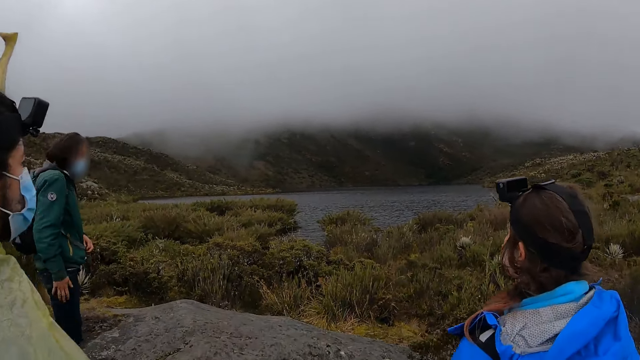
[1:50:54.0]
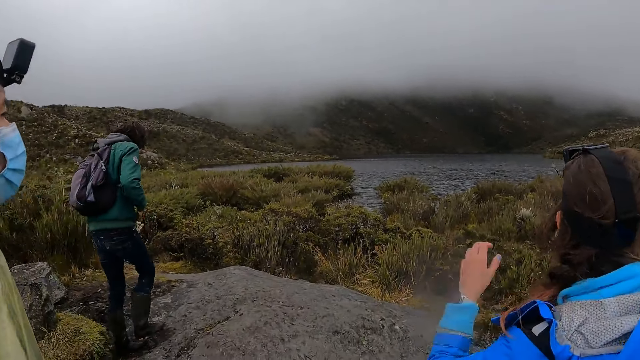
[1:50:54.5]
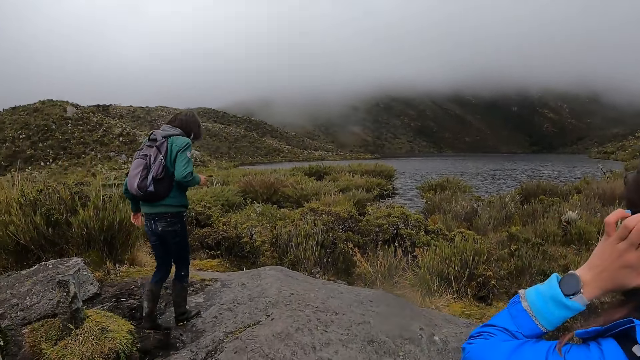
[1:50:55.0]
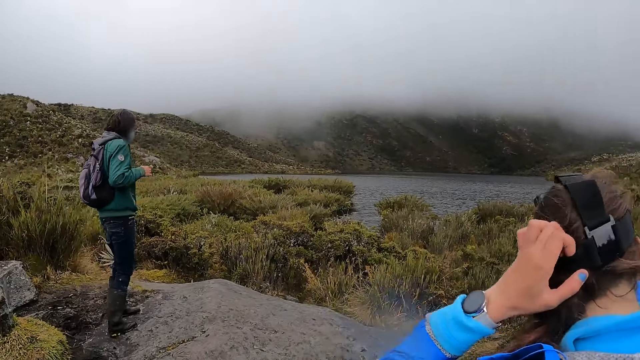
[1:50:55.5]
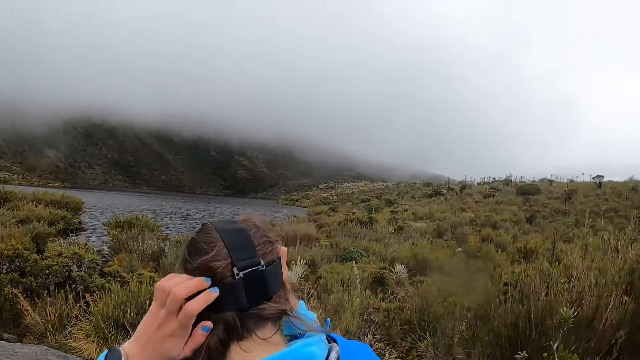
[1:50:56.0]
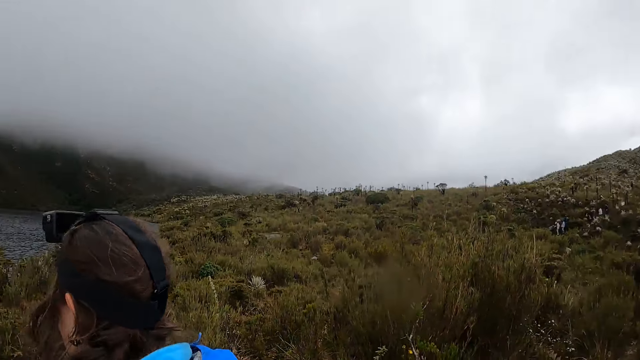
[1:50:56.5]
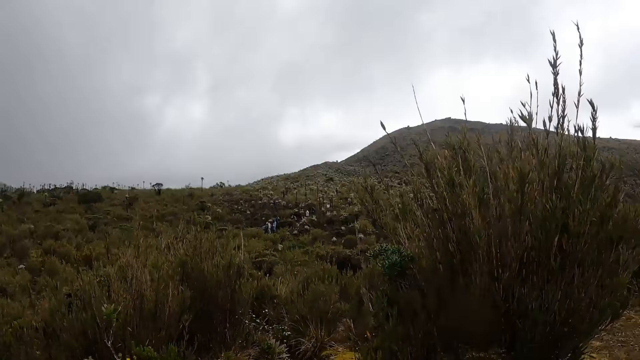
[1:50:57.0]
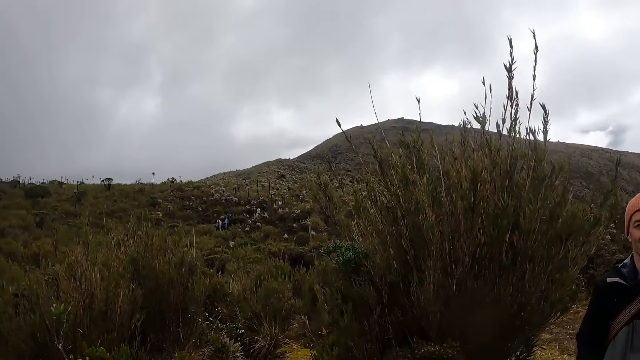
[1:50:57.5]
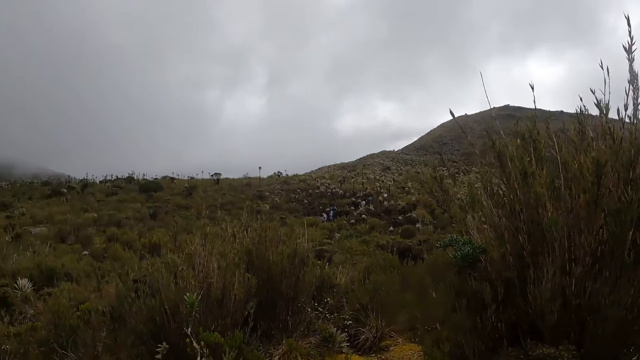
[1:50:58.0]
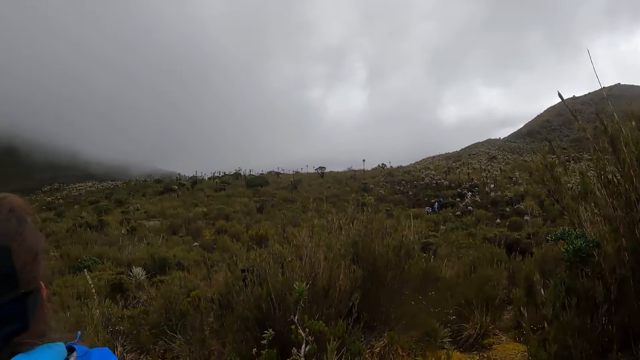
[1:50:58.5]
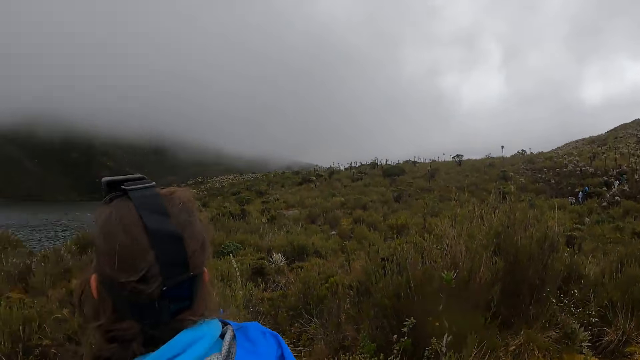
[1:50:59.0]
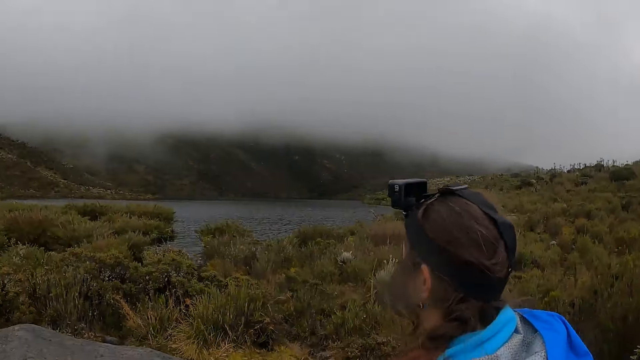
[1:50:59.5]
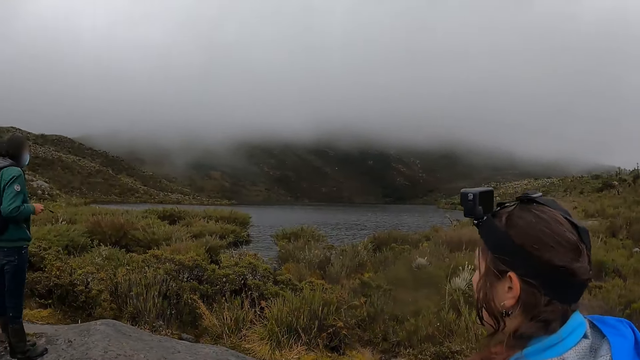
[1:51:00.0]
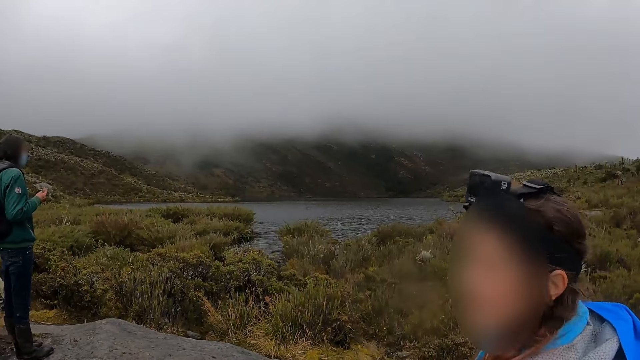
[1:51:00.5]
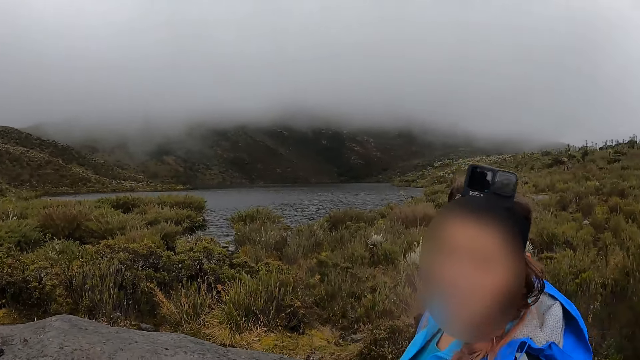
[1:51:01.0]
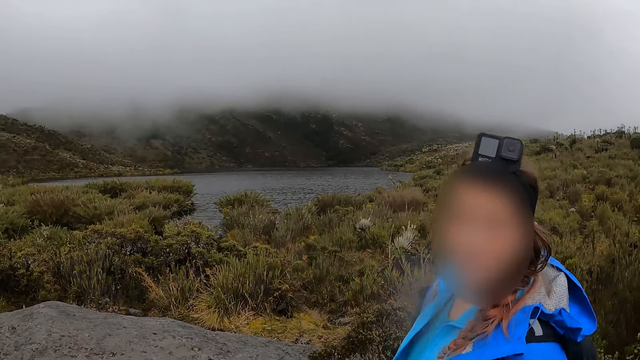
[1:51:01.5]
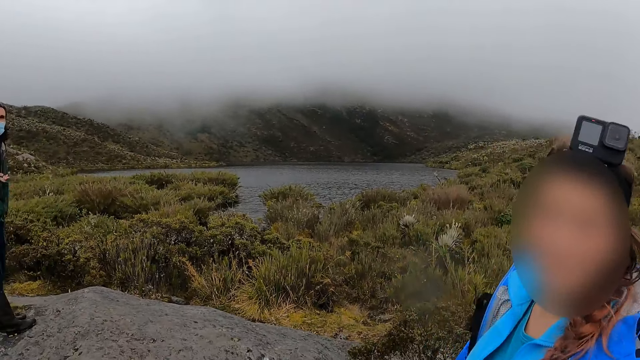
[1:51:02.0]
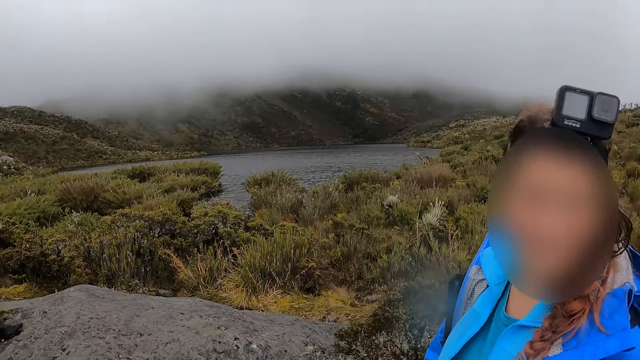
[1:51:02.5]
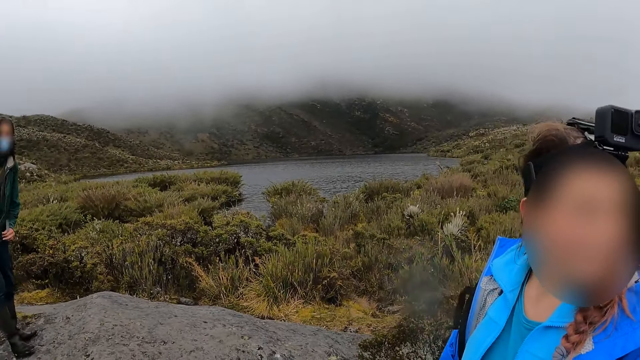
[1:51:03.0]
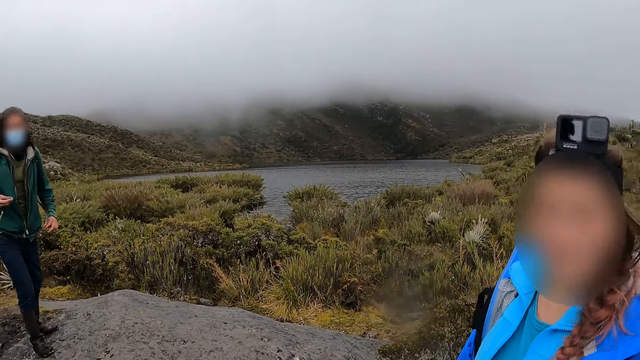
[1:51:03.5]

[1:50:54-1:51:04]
The woman touches her hair with her left hand. A man does something with the left hand. The camera wearer looks around. The man looks back.

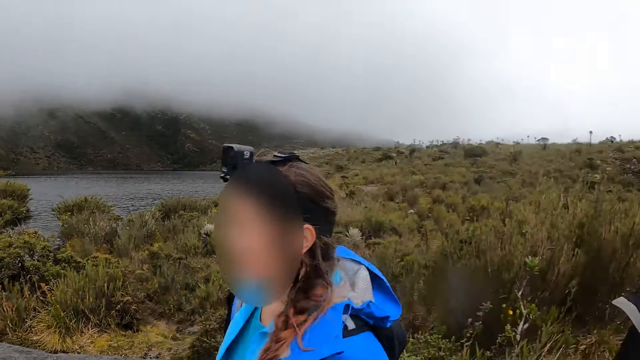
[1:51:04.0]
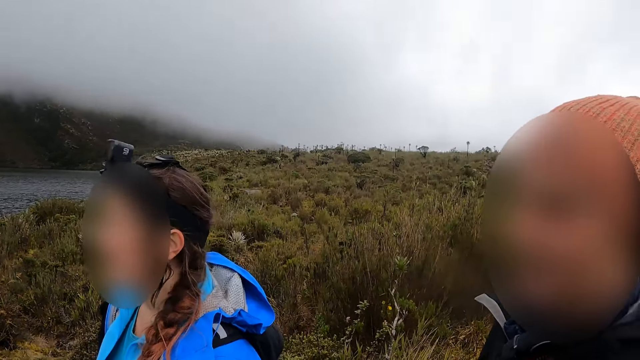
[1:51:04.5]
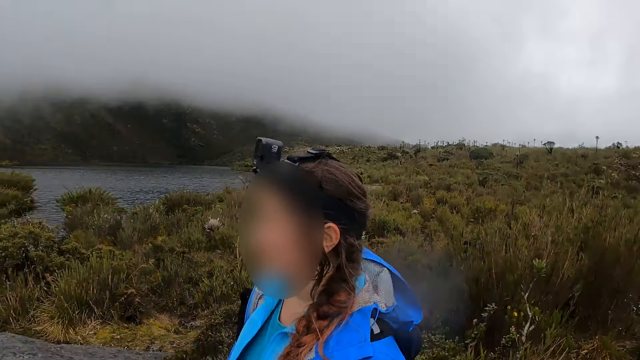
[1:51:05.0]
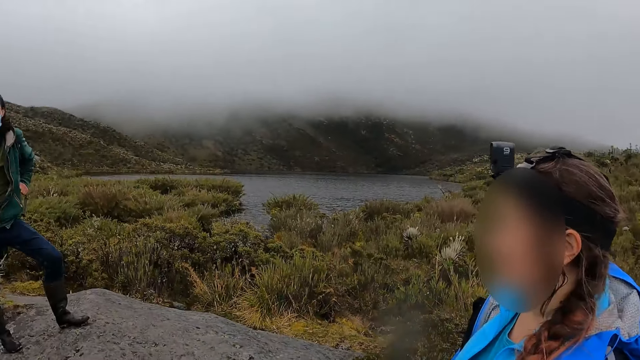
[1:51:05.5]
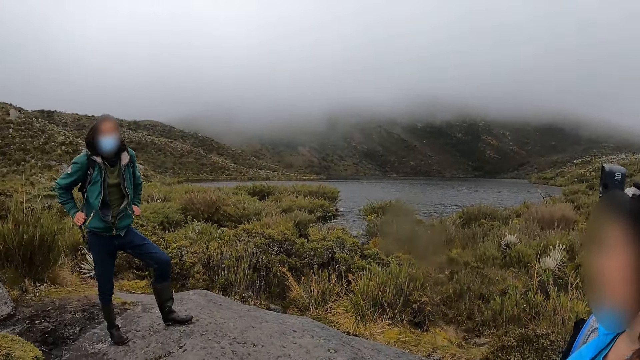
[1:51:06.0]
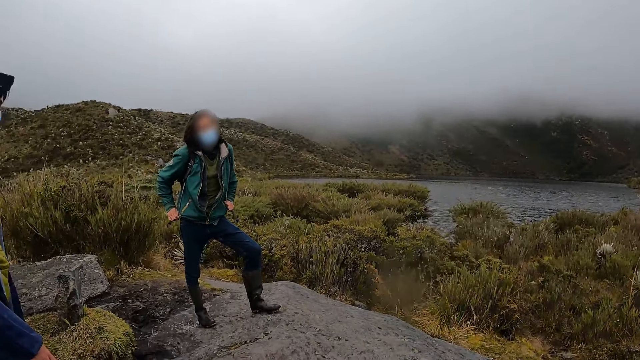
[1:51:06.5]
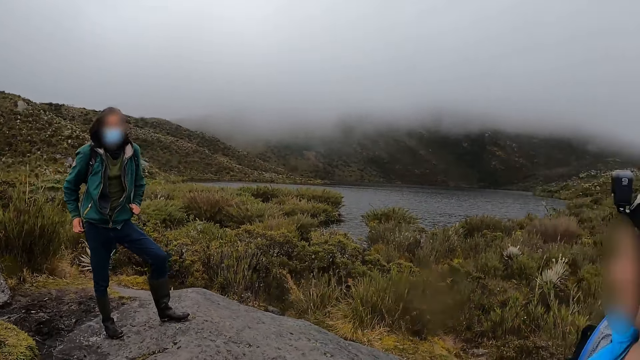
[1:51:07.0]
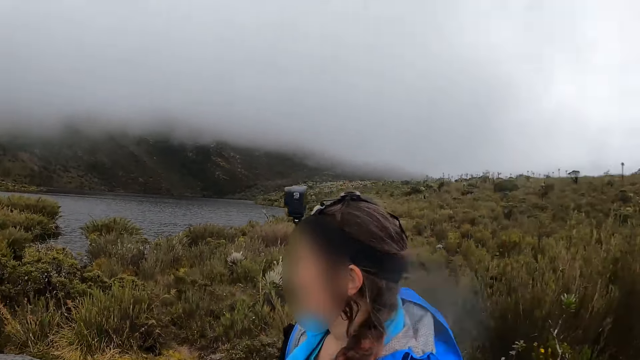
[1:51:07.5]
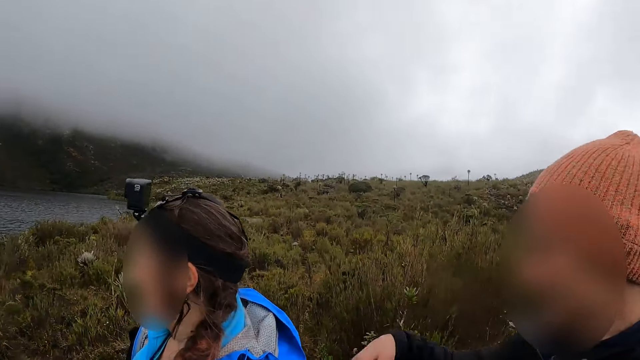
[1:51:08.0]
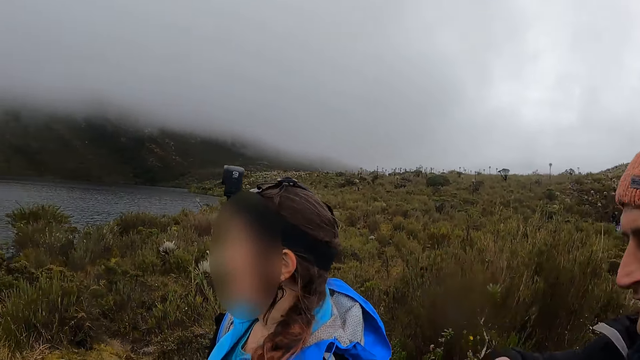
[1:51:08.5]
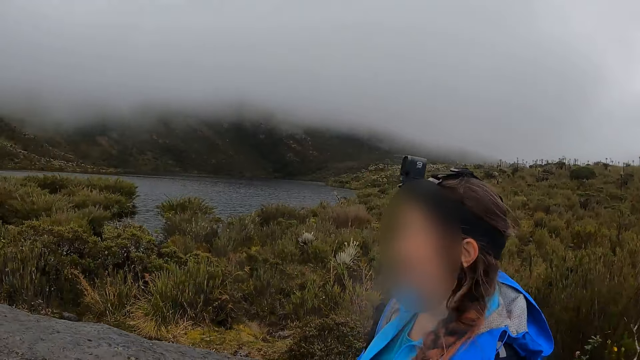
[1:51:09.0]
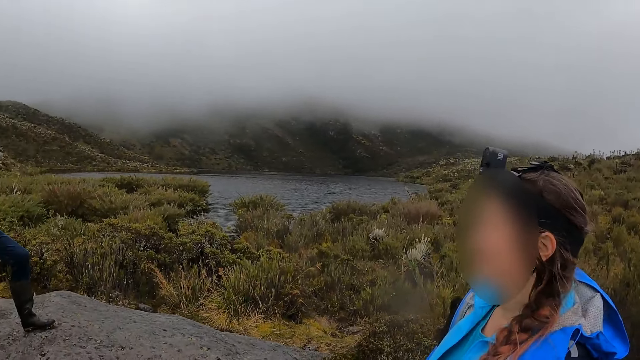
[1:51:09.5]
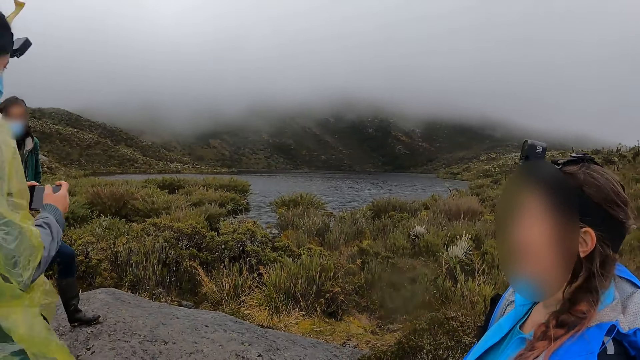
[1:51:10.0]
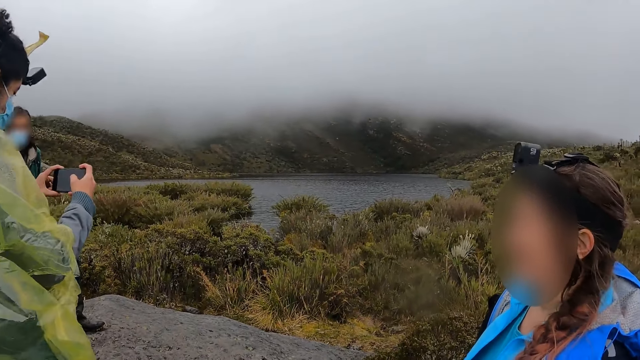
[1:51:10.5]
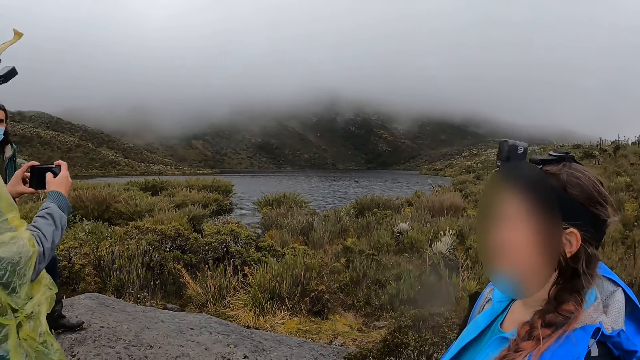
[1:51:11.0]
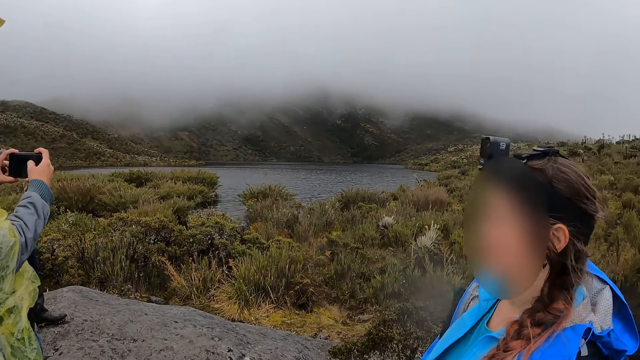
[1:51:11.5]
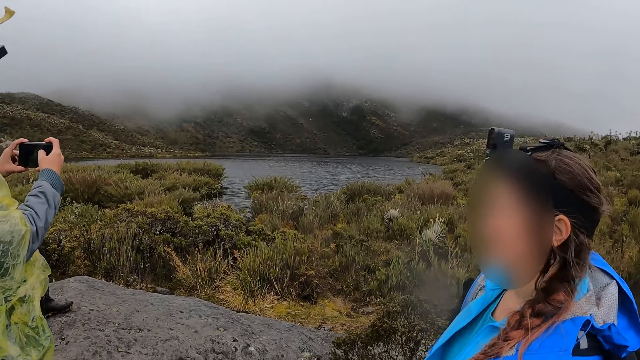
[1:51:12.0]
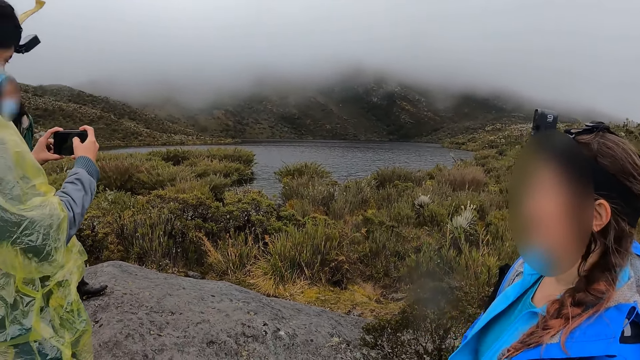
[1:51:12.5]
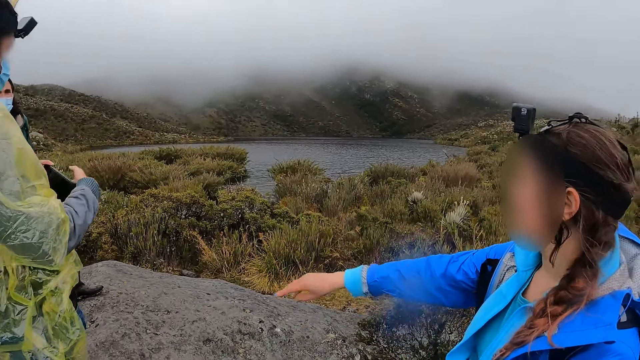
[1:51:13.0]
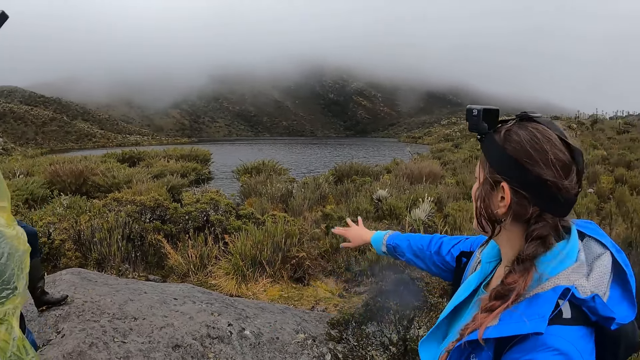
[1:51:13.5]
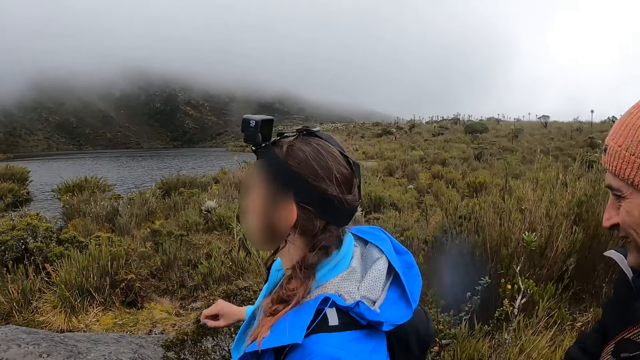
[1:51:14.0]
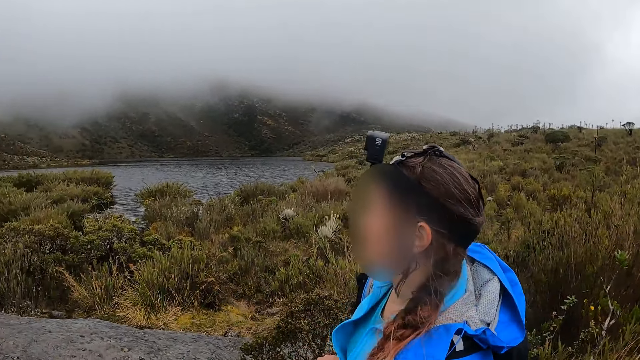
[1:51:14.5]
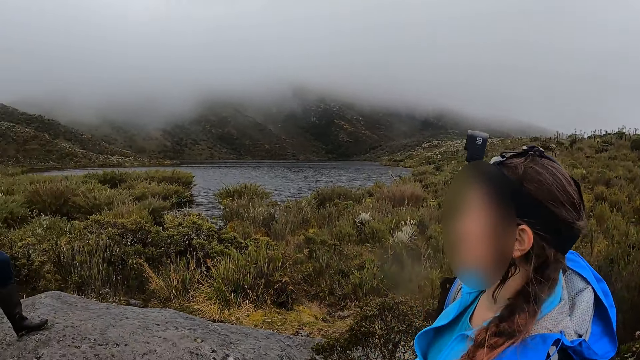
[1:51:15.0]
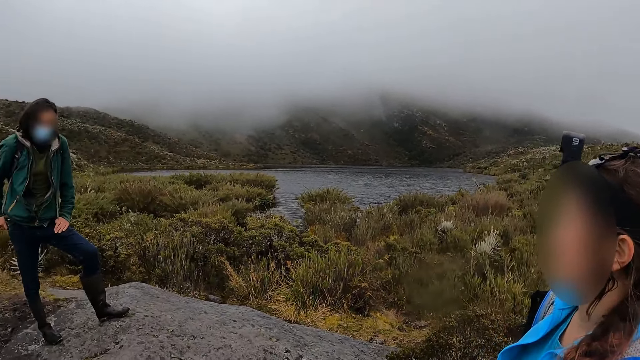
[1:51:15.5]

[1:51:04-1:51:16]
The camera wearer looks around. They do something. A woman uses a phone with both hands to take a picture. A man records video. Another man moves a hand.
